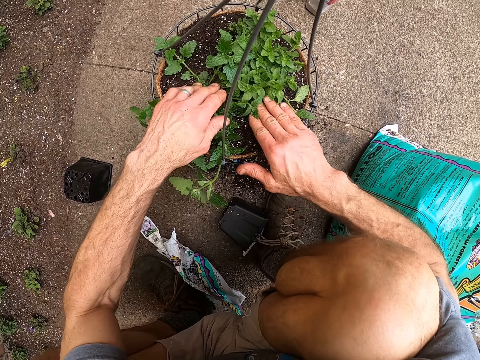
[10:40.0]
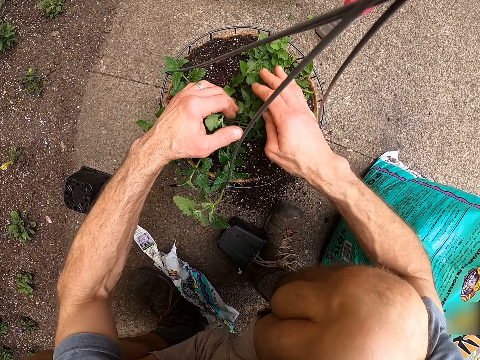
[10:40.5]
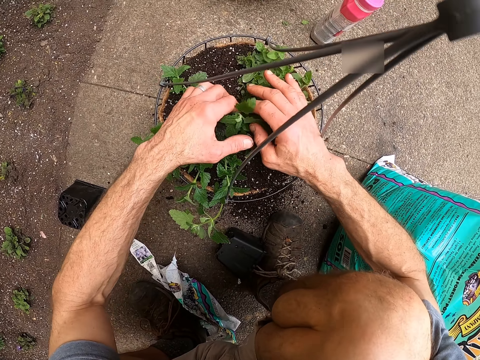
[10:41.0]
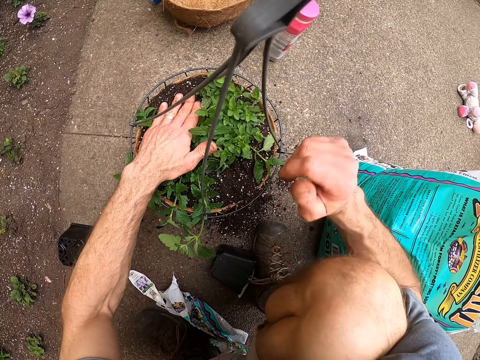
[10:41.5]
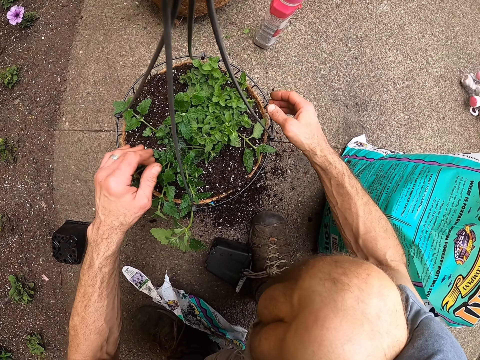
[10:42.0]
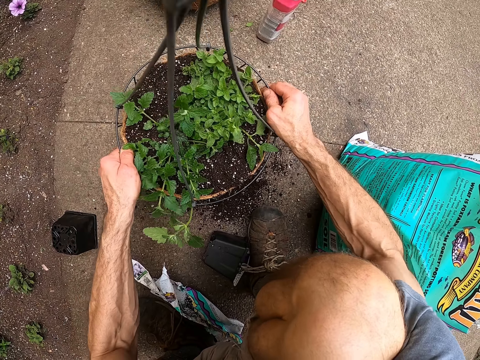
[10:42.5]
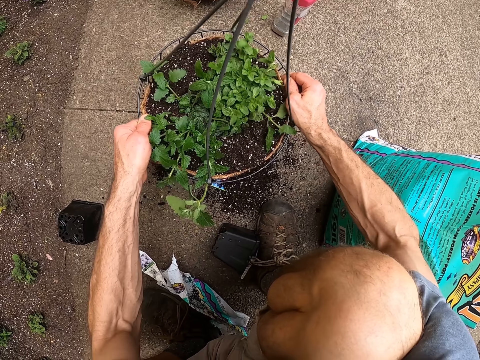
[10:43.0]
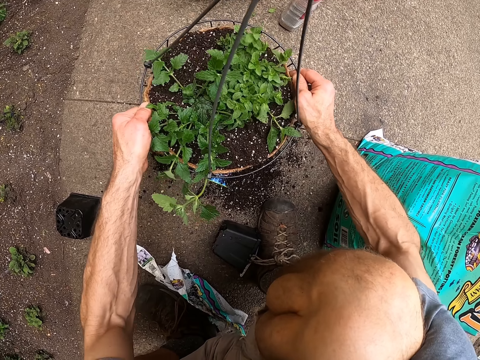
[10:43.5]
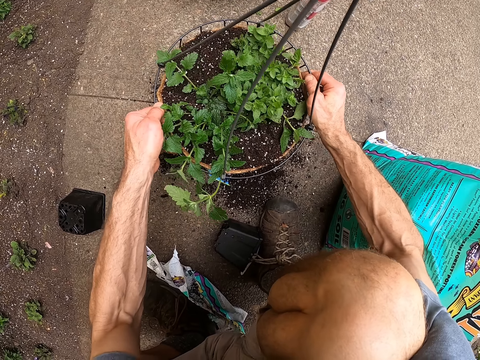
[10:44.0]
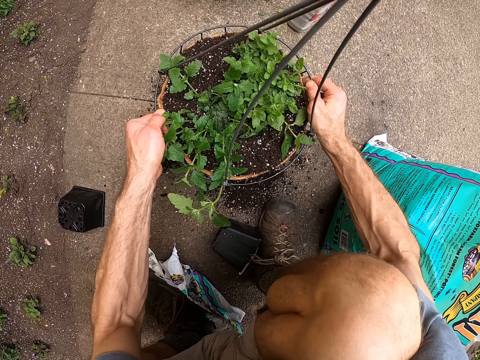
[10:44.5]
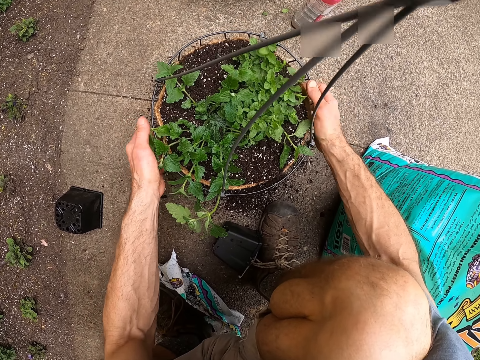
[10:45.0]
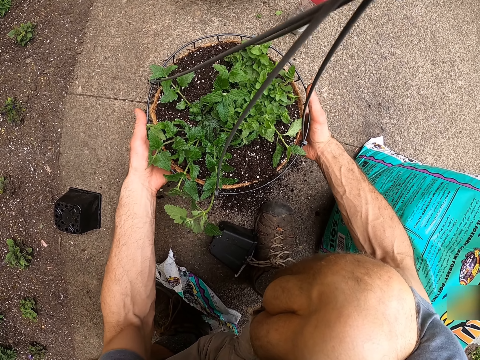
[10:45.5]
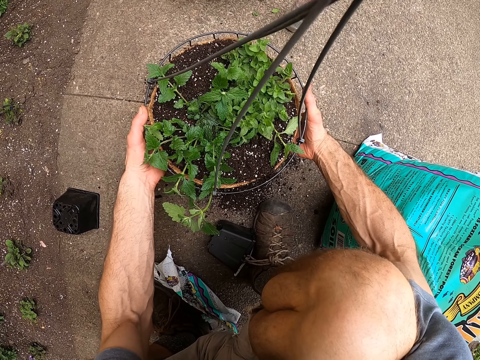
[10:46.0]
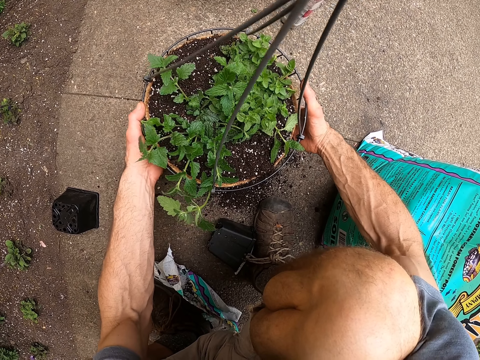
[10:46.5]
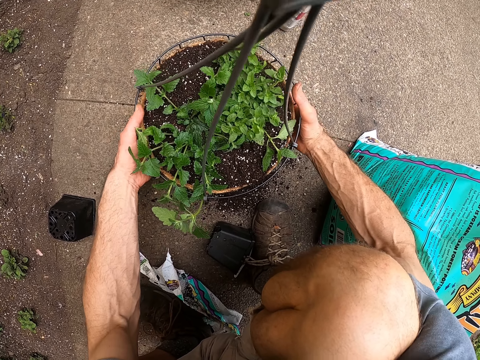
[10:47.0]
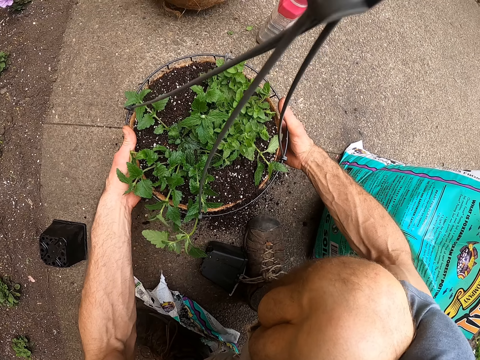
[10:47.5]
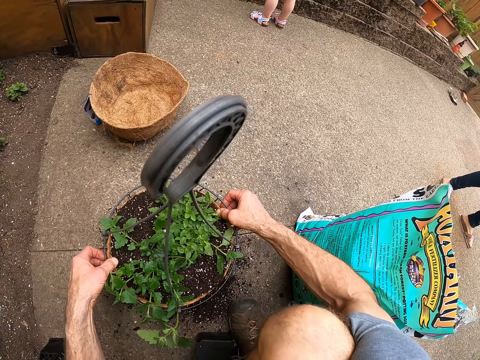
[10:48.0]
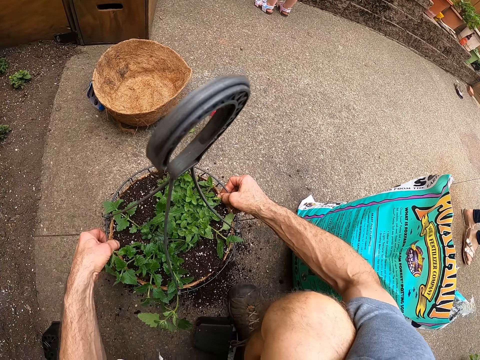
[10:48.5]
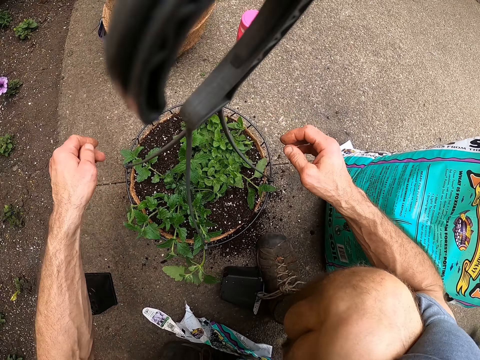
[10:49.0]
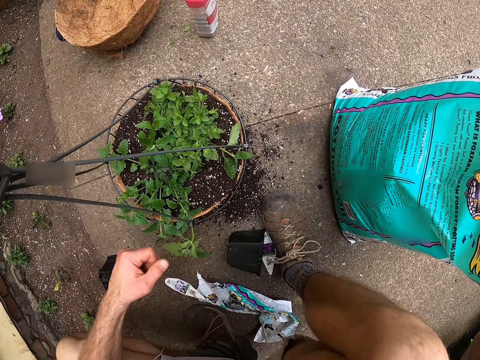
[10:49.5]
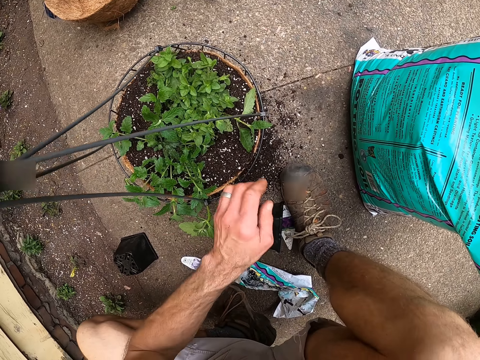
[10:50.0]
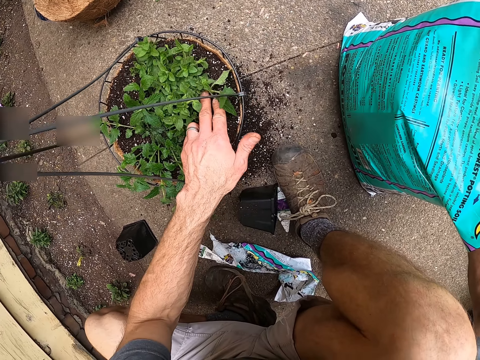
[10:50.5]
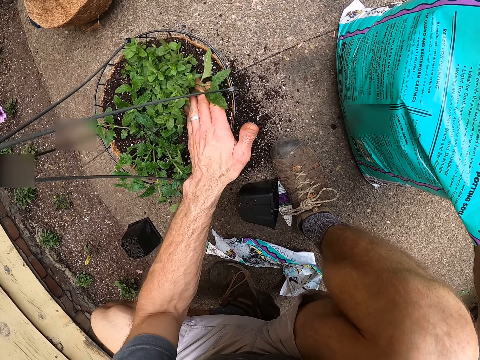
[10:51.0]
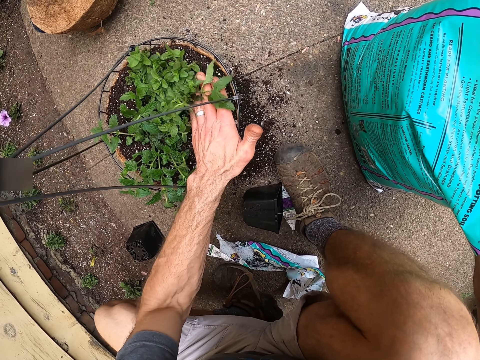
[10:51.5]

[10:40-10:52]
The camera wearer hits the plant hanger on the floor. He lifts the stems of the plants with his left hand.

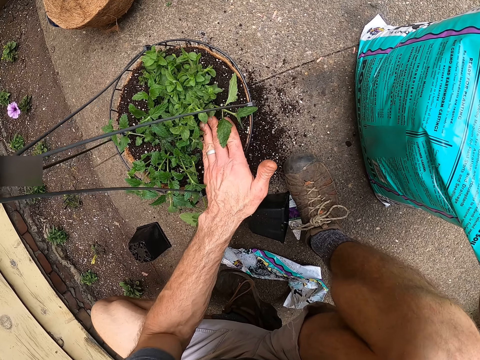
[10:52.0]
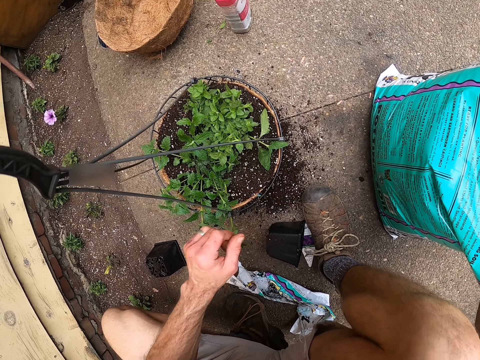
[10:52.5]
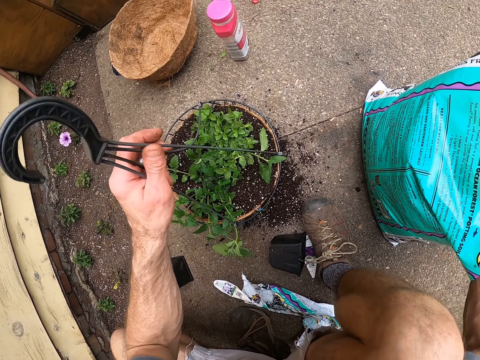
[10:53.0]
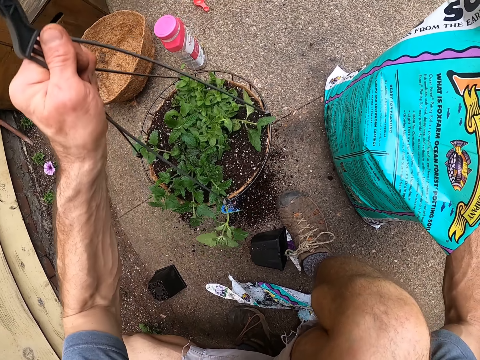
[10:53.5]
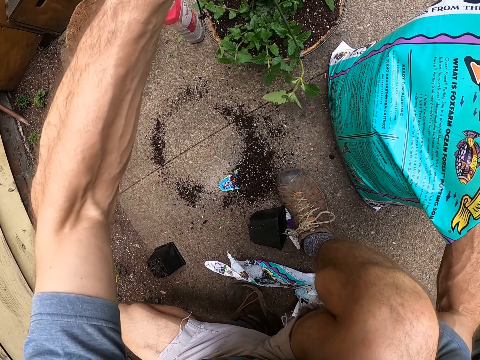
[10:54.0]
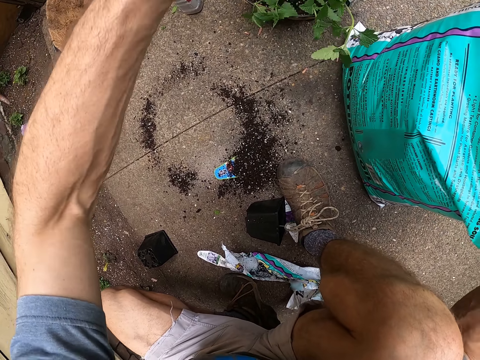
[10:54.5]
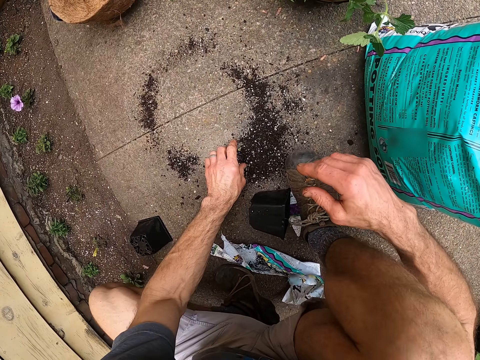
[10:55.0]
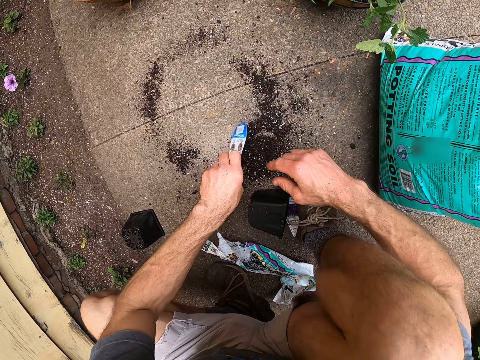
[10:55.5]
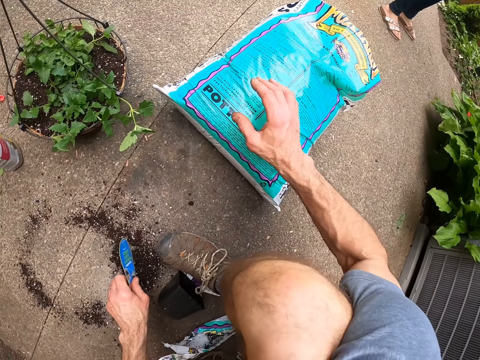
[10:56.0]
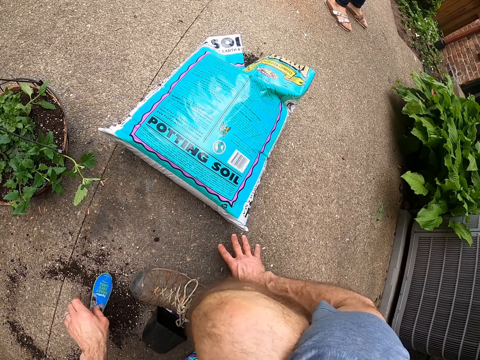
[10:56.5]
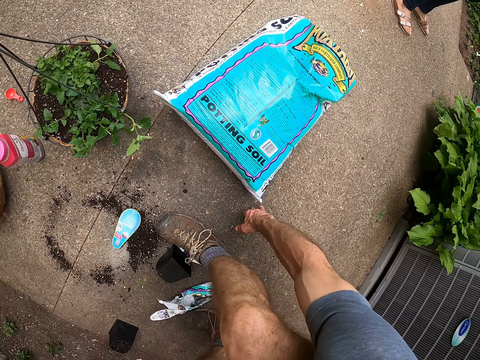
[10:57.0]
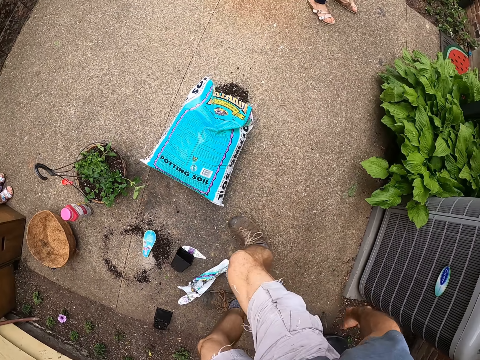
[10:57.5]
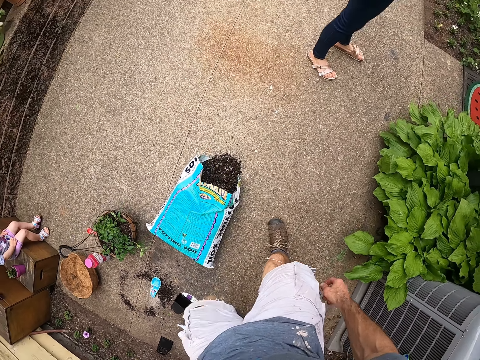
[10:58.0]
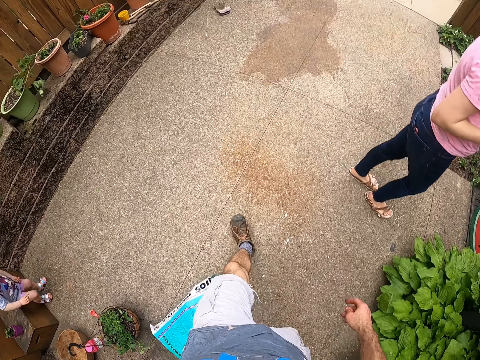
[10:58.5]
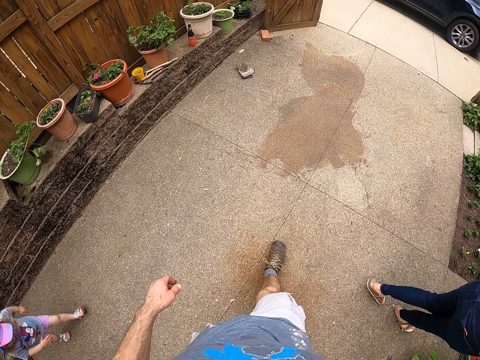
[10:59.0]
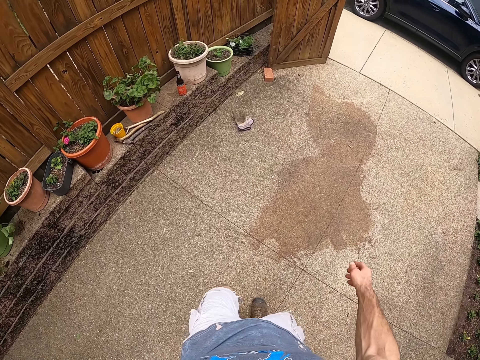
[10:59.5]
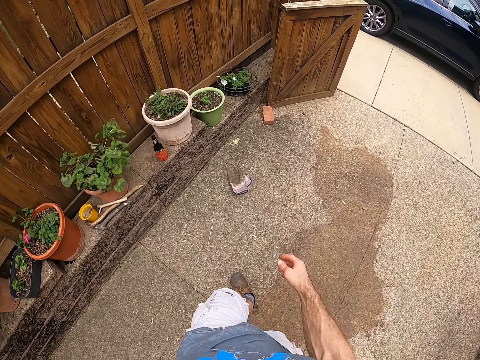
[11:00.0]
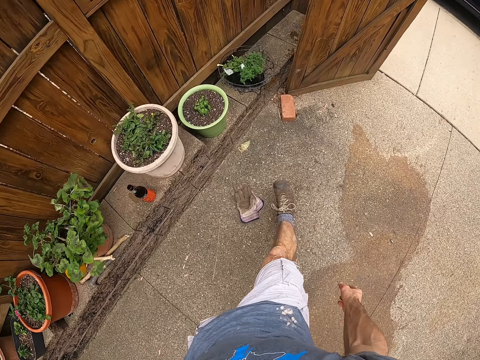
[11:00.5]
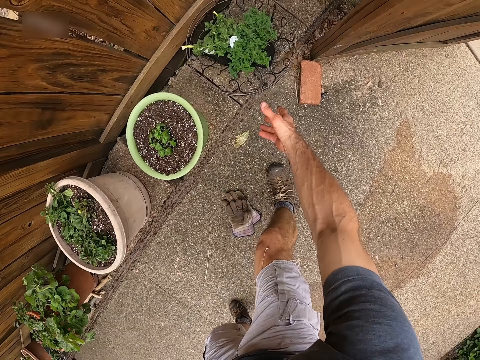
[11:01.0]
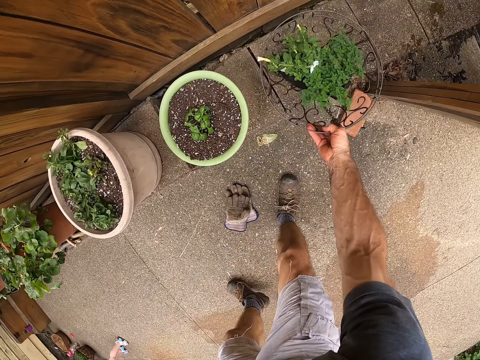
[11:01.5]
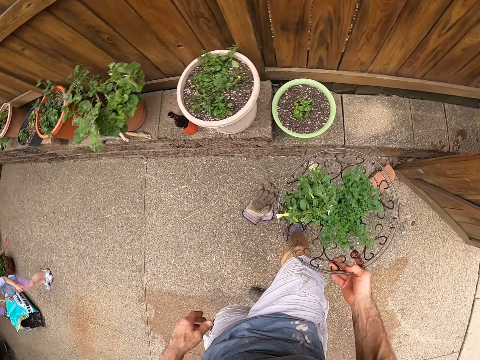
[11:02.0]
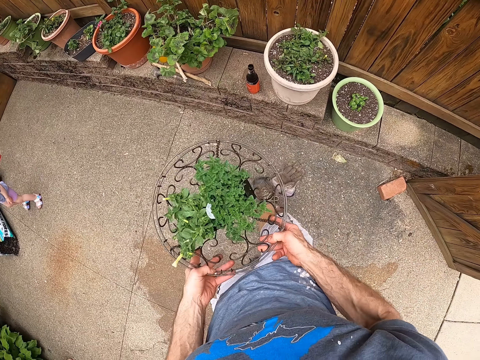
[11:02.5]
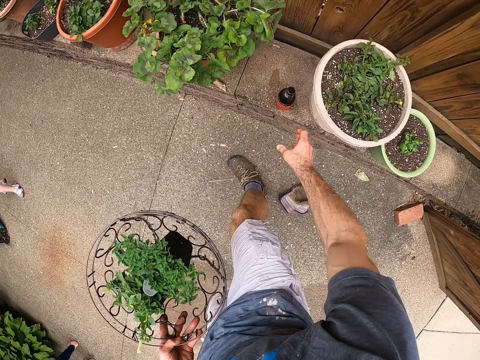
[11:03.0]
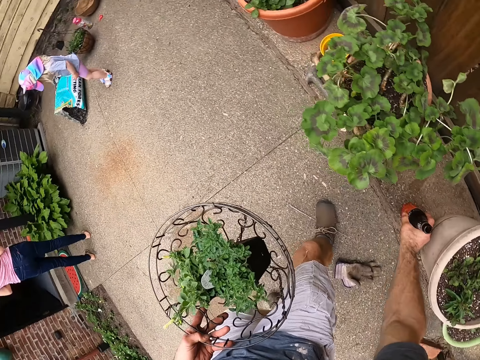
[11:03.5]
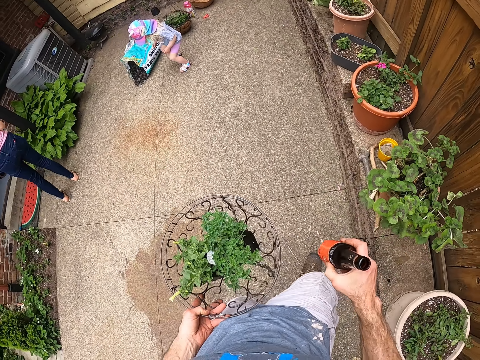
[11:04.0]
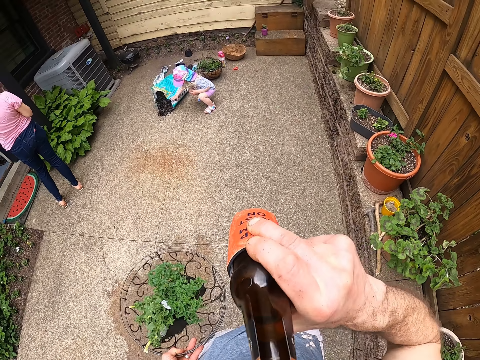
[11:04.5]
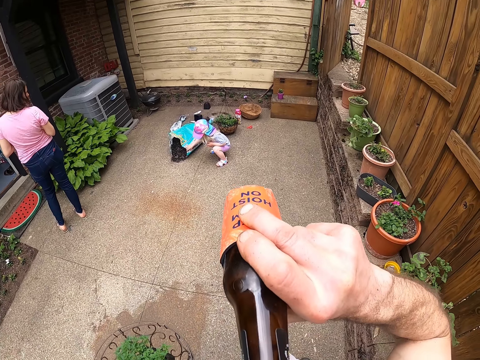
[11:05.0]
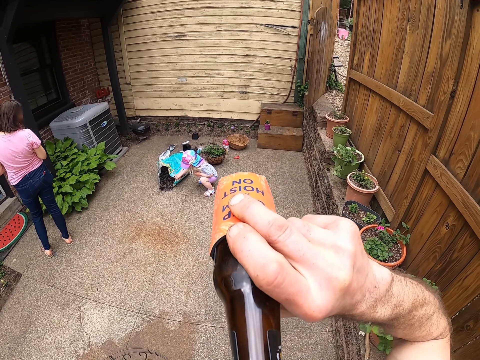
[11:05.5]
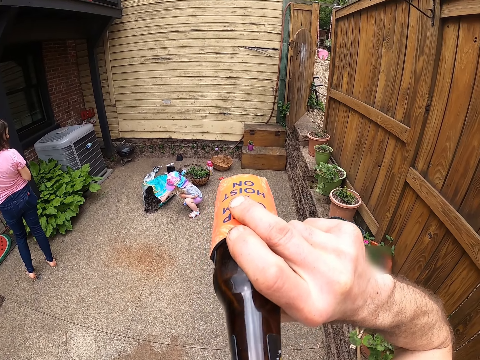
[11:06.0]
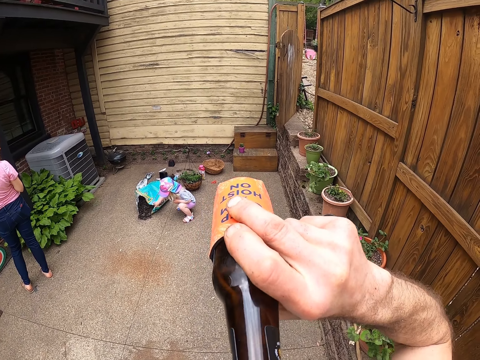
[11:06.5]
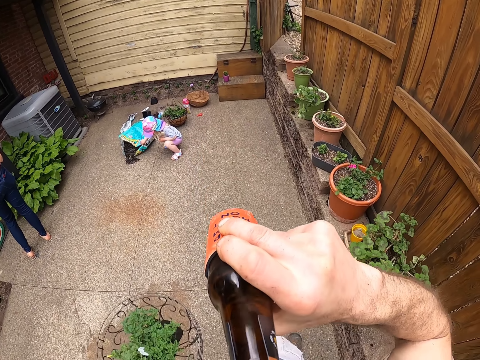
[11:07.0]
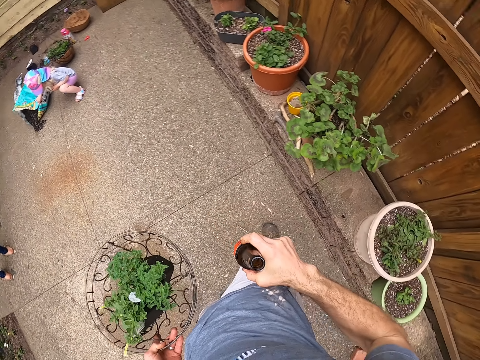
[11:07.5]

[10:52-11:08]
The camera wearer carries the plant hanger. He places the plant hanger on the floor. He takes one of the card tags on the floor. He pushes the soil bag on the floor, places his right hand on the floor, and drops the tag on the floor. He walks to the wooden fence. He carries a metal plant hanger on the curb beside the fence. He picks the flower pot. He passes the plant hanger to his left hand. He takes a soda on the curb beside a plant pot. He drinks the soda.
